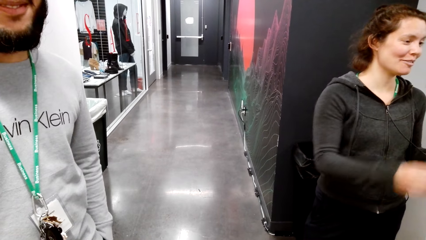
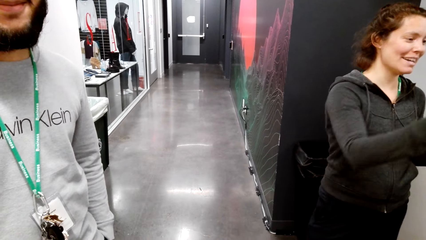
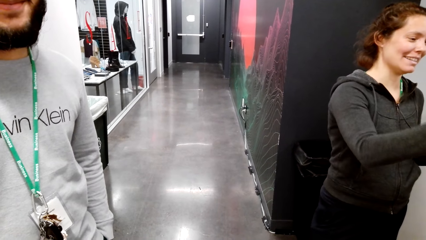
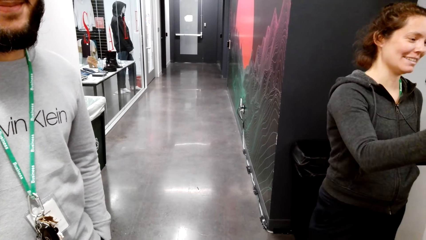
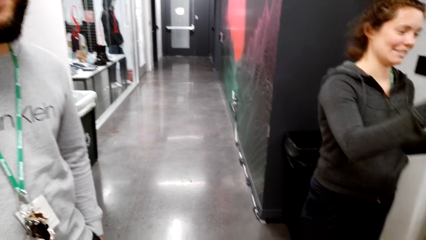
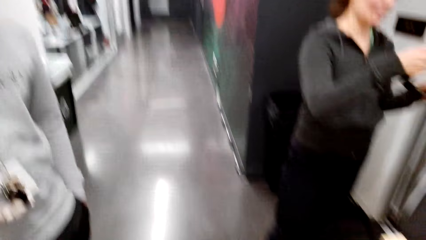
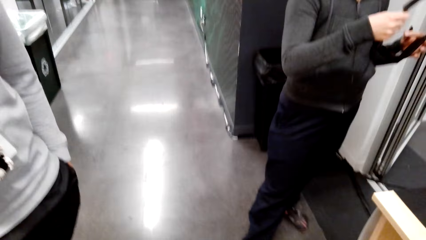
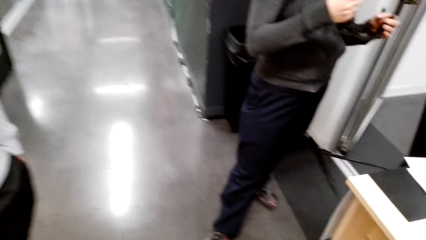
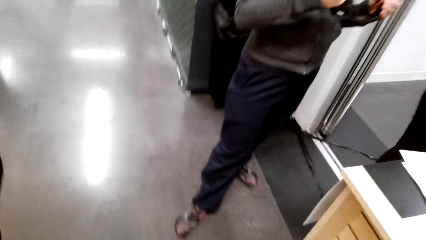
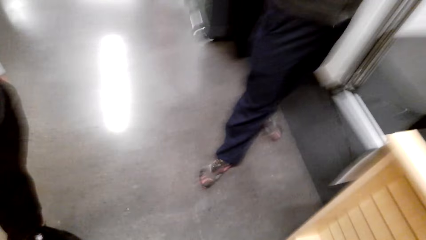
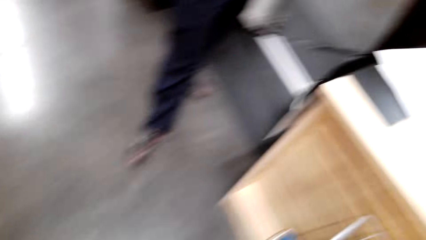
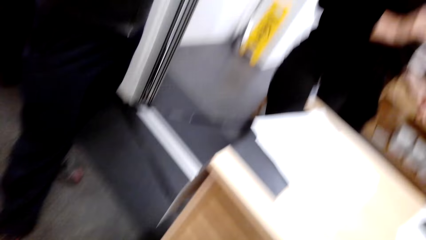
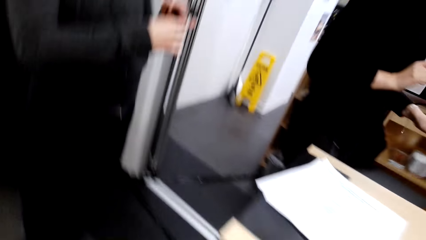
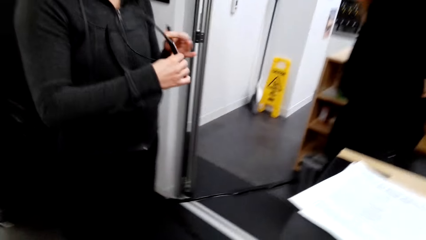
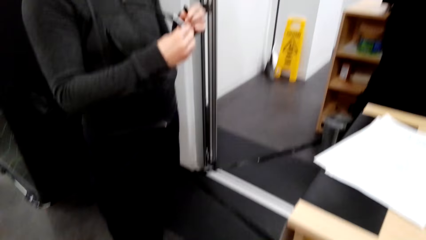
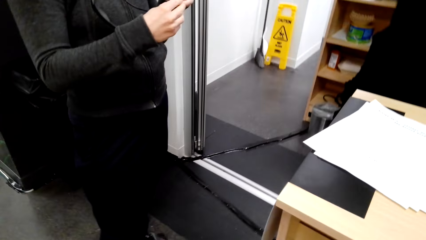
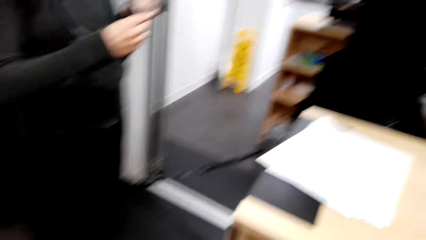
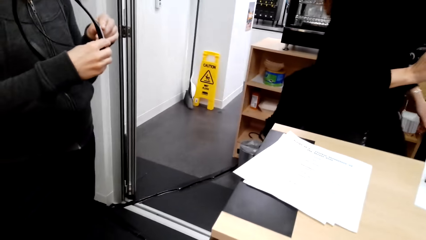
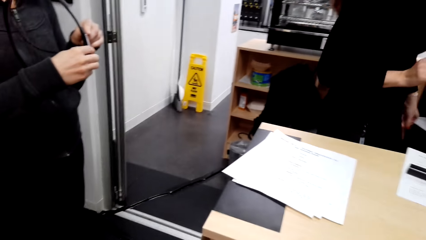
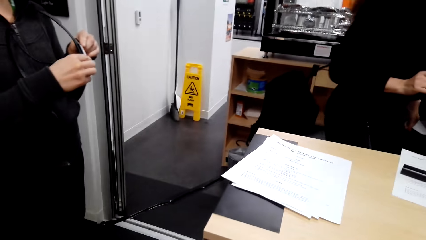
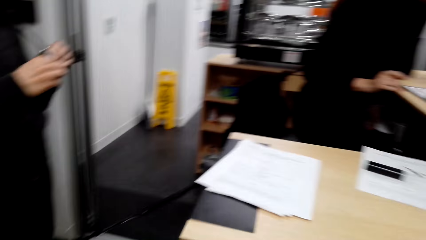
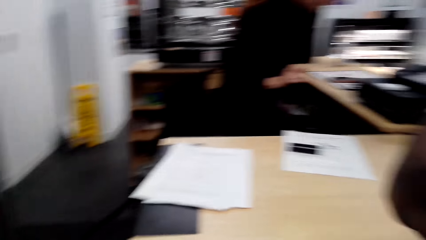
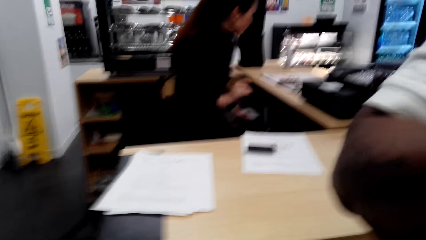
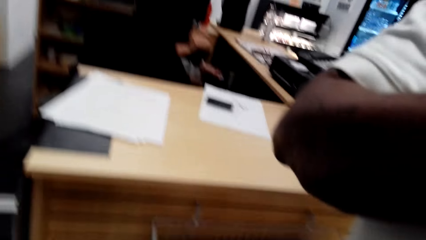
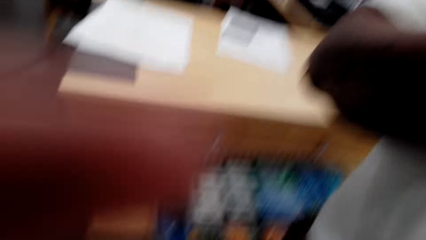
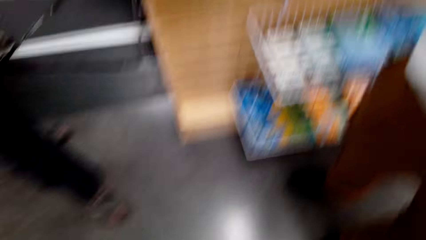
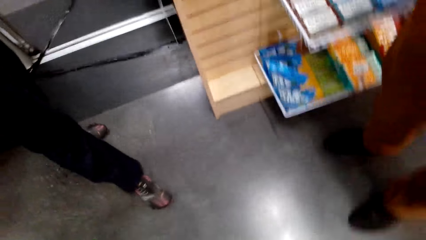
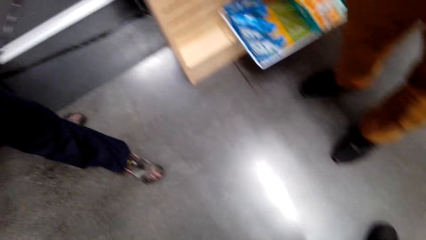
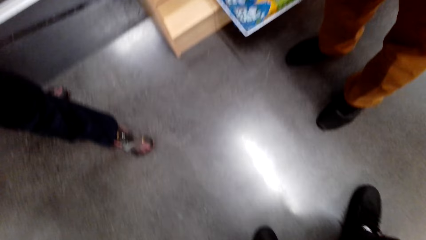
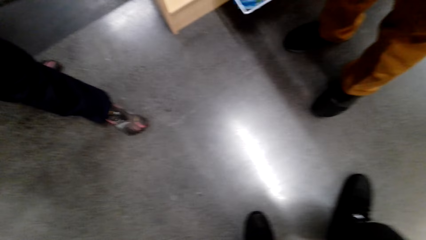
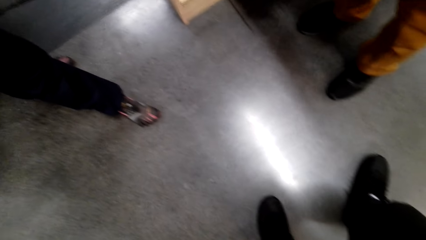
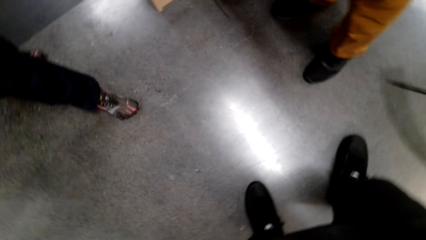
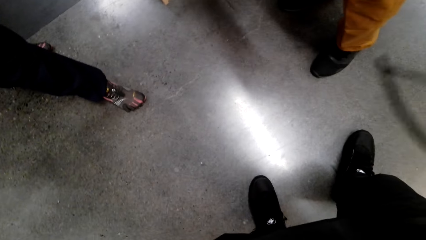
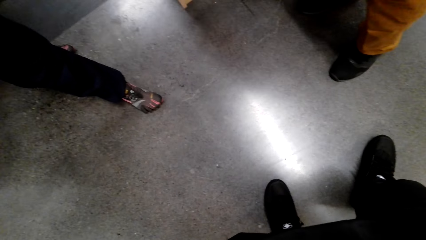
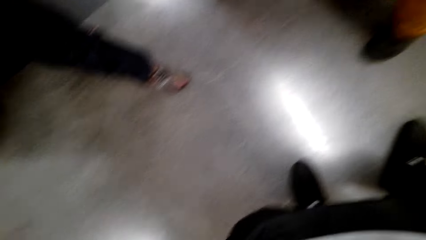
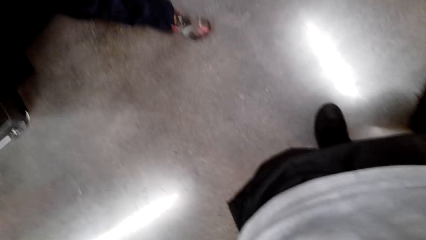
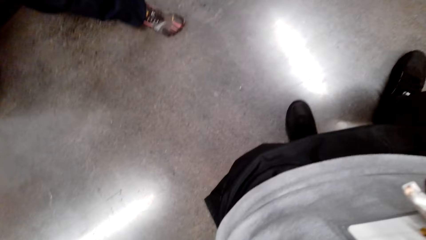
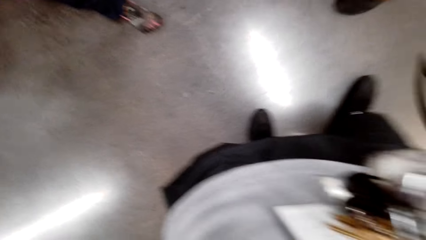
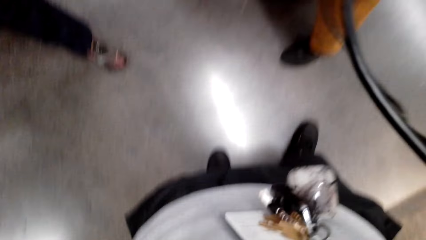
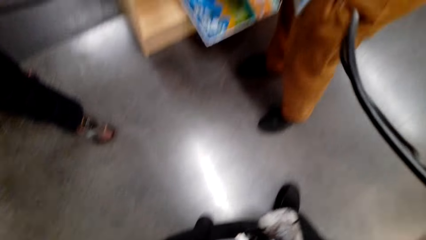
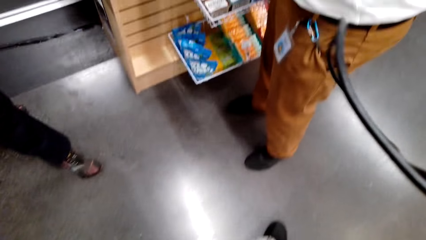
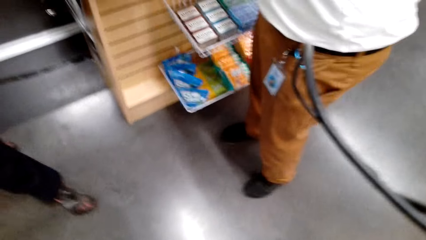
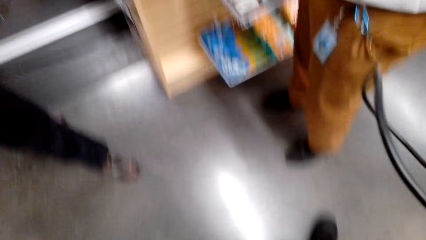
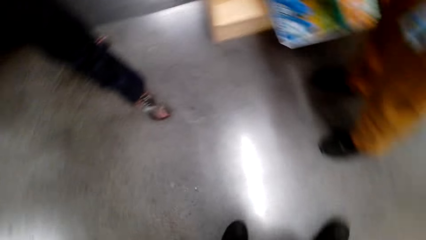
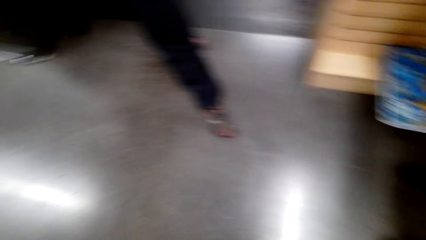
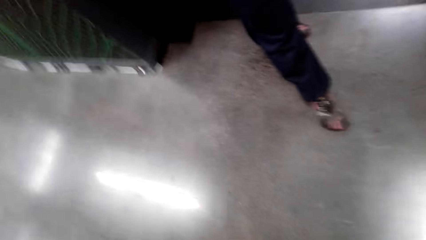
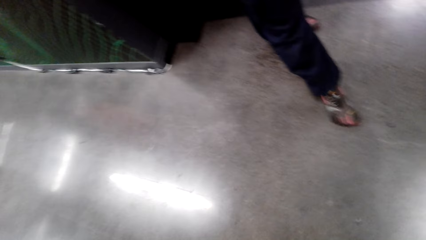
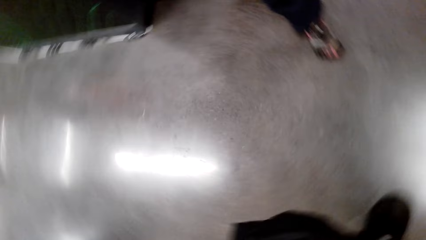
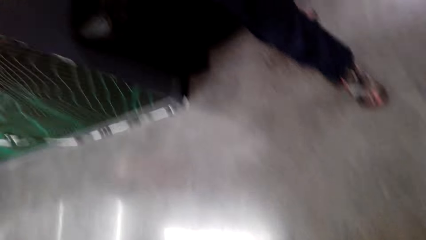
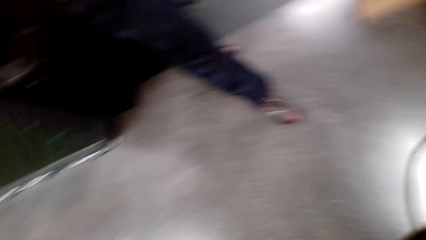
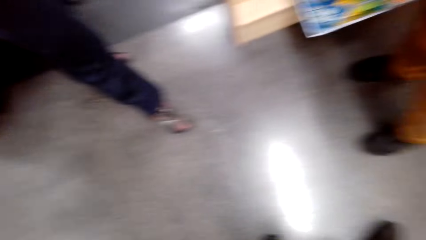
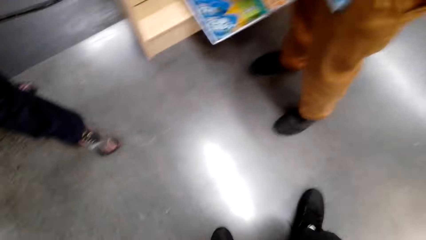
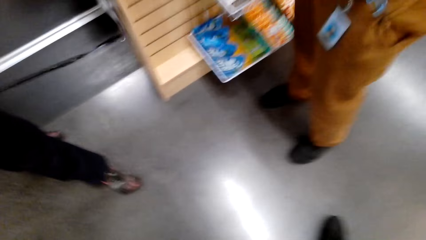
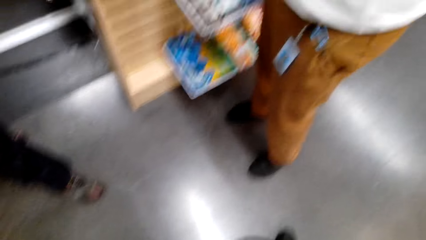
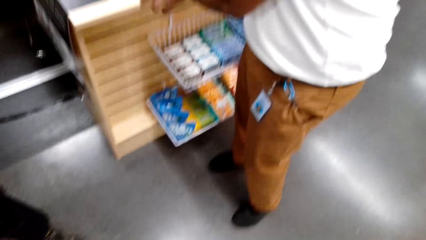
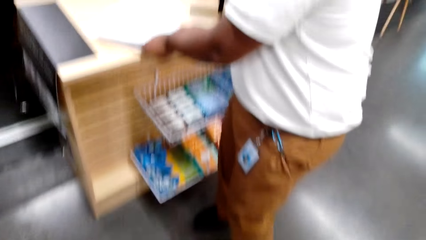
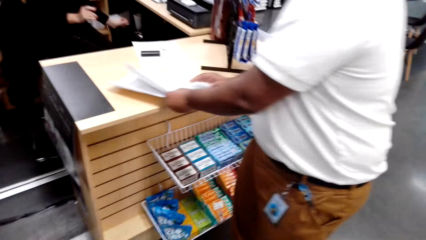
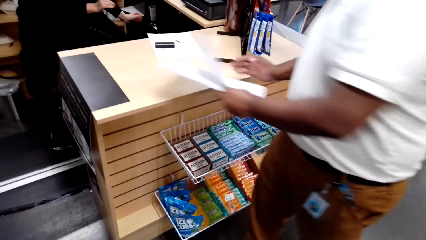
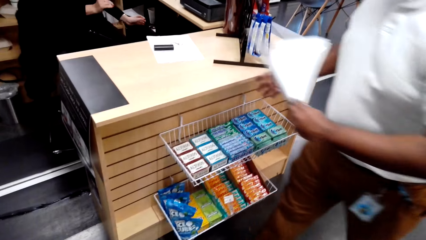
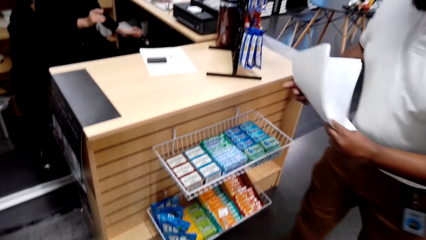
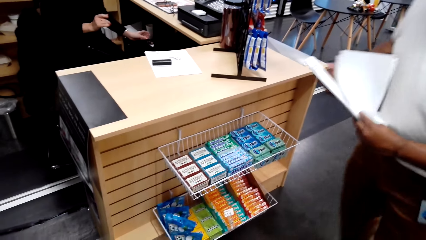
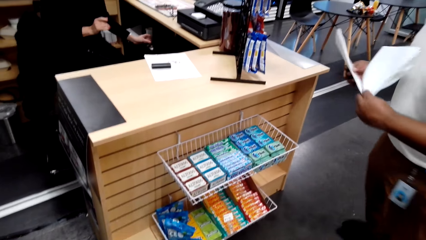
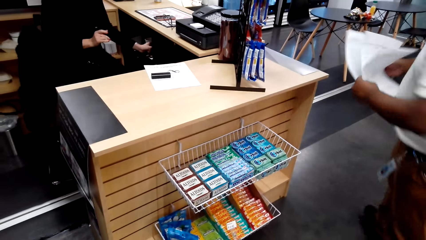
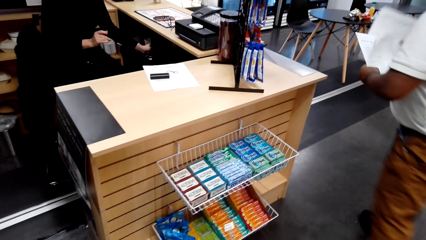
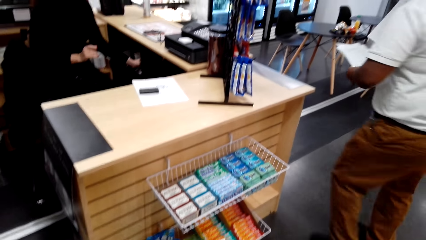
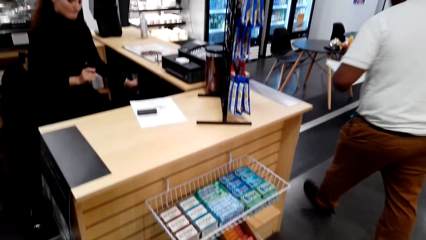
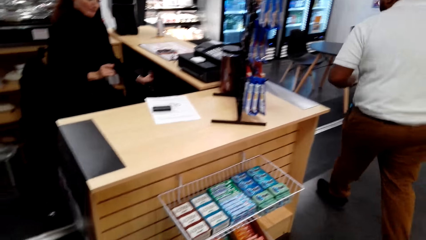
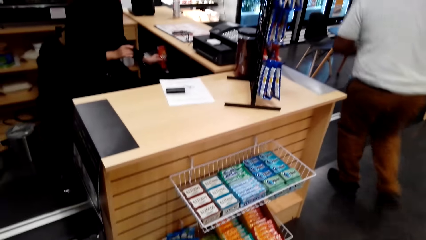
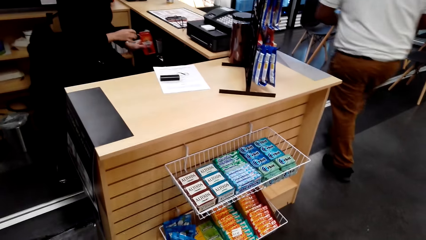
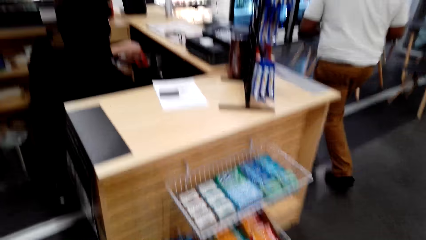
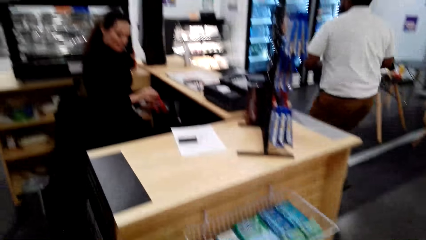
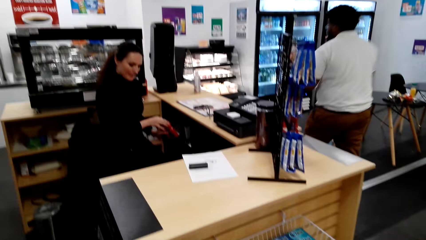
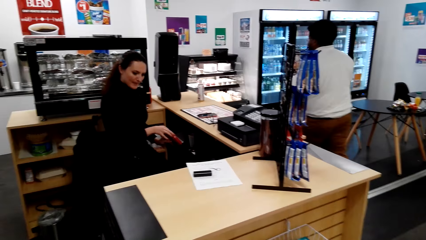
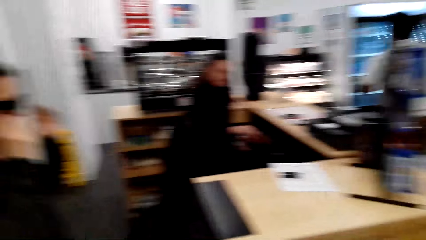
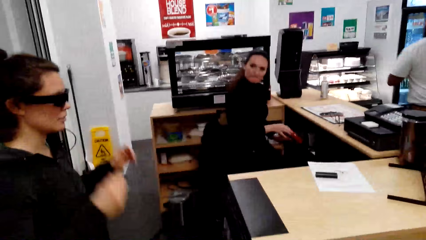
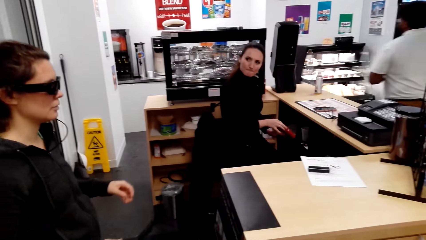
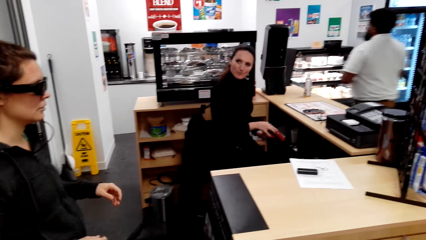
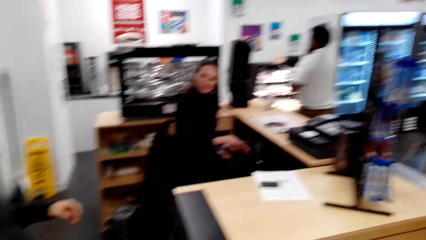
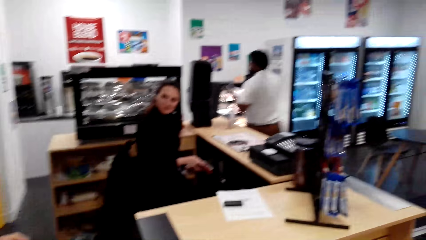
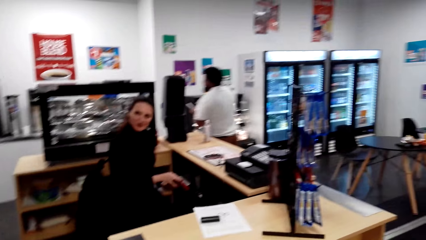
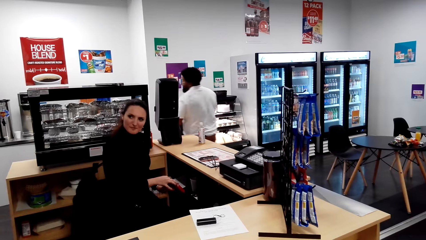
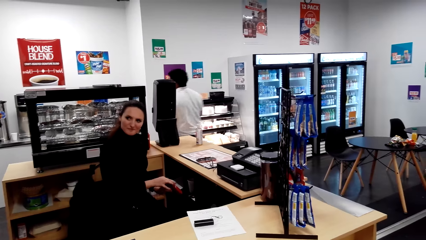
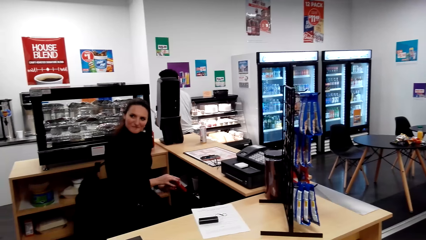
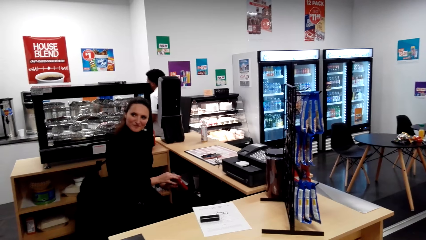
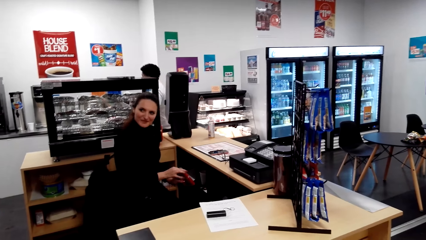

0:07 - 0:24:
A lady holds eye glasses. The camera wearer adjusts the camera. They look around. A man picks papers from the counter. The man walks.
